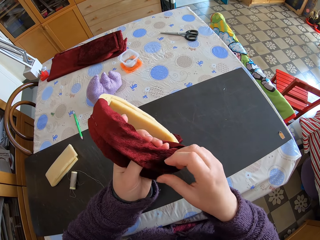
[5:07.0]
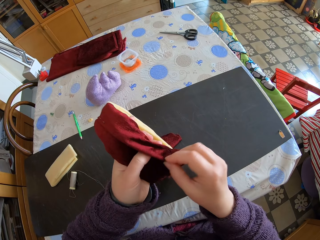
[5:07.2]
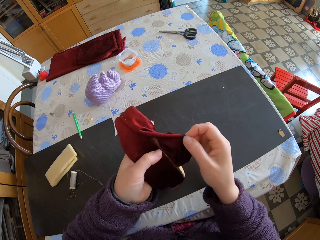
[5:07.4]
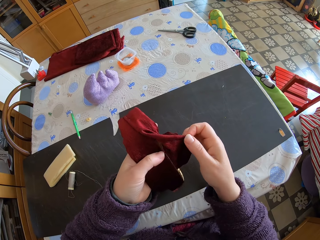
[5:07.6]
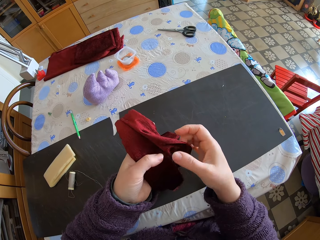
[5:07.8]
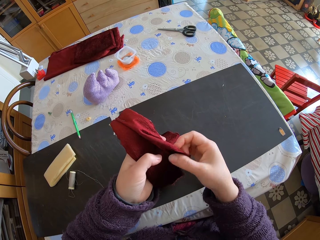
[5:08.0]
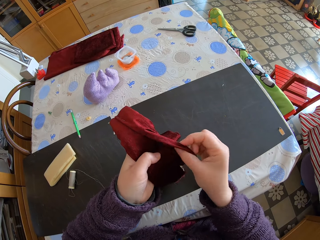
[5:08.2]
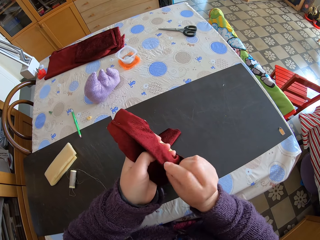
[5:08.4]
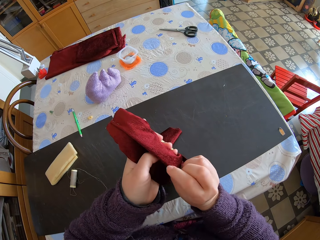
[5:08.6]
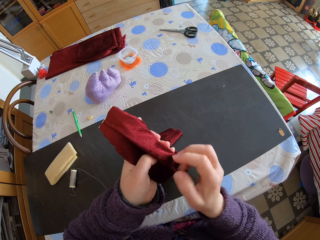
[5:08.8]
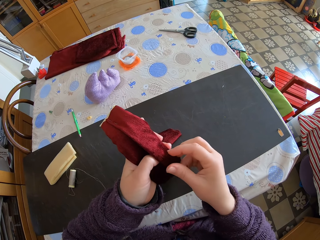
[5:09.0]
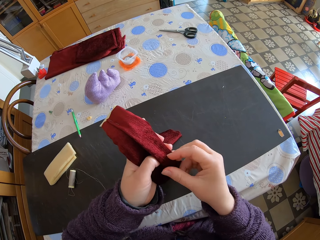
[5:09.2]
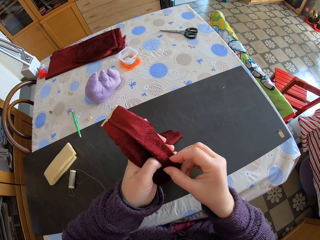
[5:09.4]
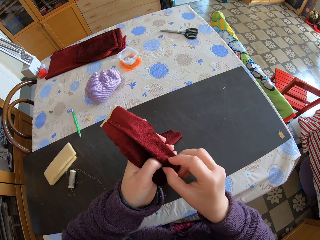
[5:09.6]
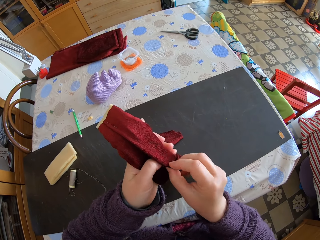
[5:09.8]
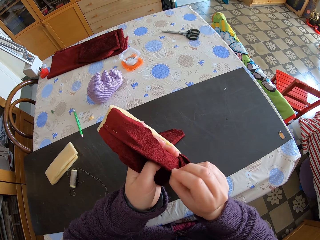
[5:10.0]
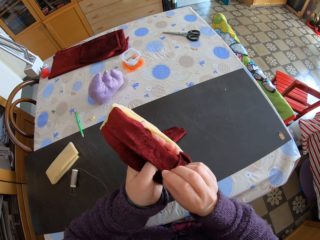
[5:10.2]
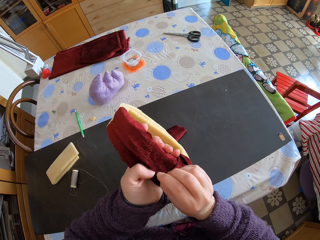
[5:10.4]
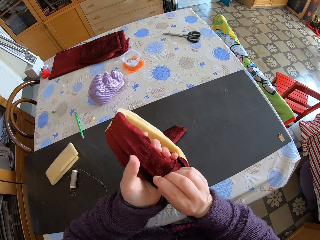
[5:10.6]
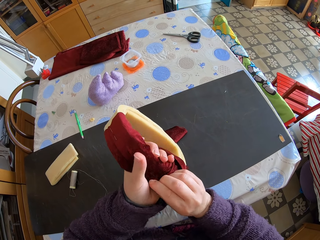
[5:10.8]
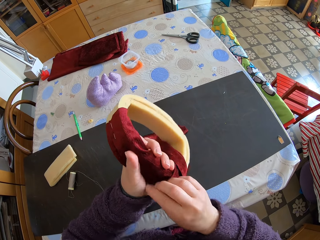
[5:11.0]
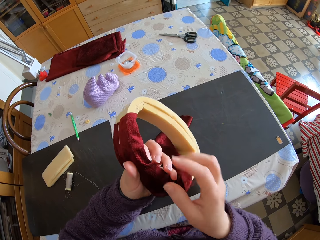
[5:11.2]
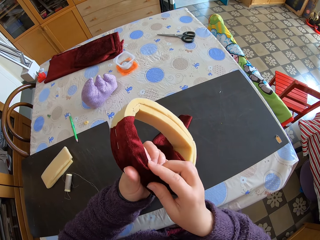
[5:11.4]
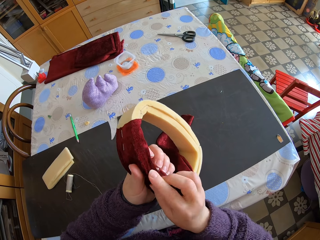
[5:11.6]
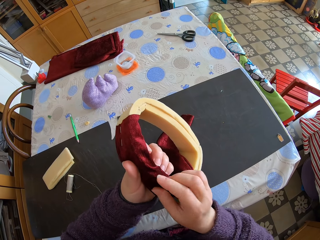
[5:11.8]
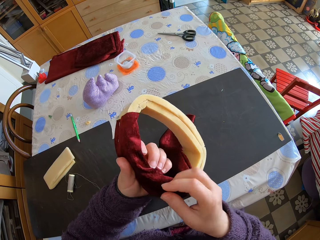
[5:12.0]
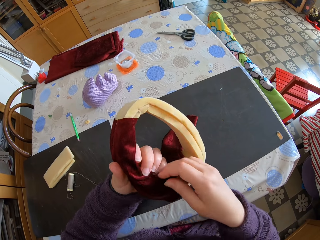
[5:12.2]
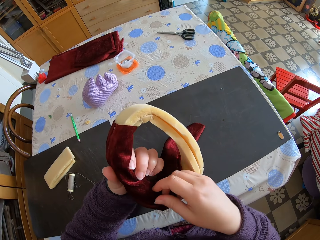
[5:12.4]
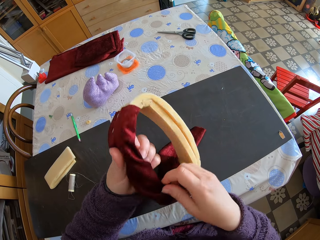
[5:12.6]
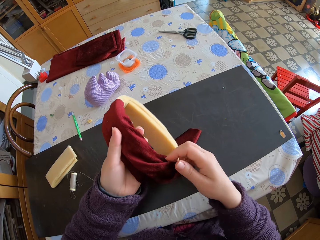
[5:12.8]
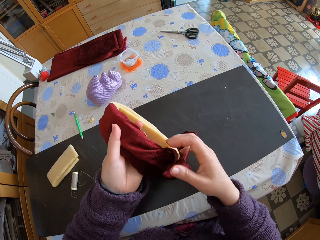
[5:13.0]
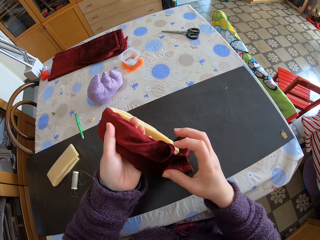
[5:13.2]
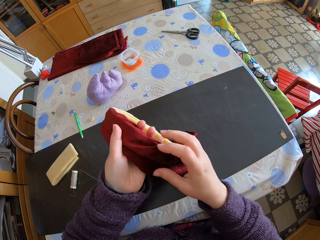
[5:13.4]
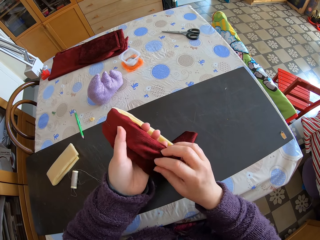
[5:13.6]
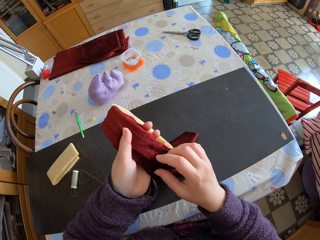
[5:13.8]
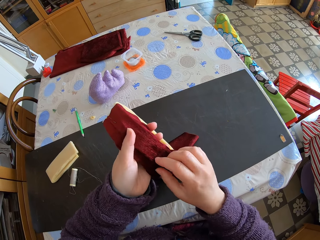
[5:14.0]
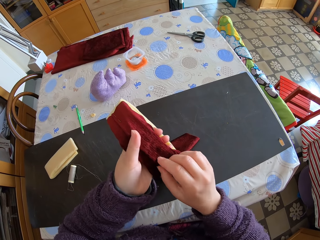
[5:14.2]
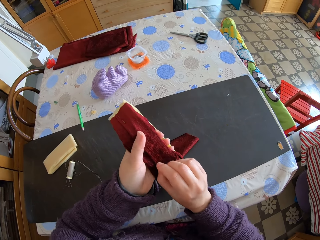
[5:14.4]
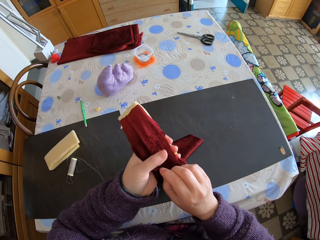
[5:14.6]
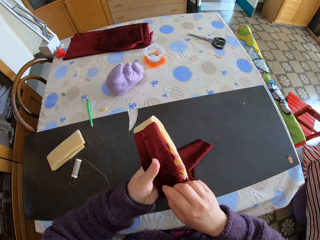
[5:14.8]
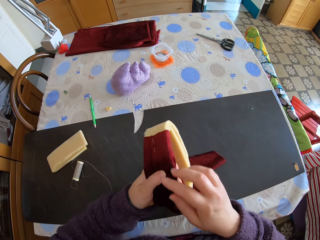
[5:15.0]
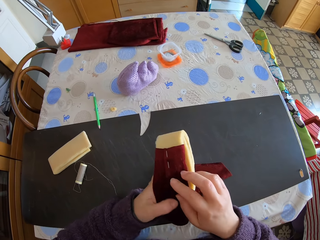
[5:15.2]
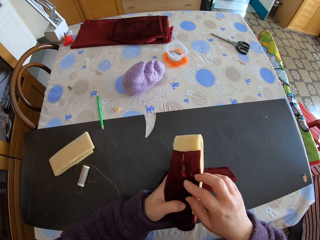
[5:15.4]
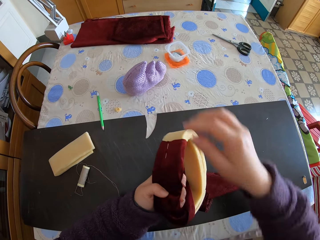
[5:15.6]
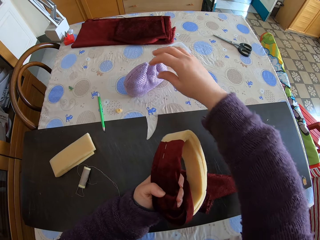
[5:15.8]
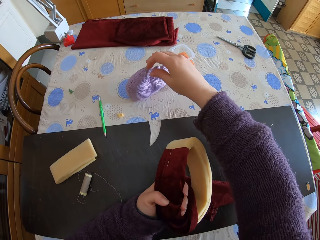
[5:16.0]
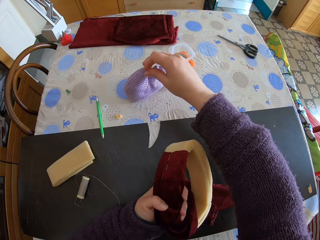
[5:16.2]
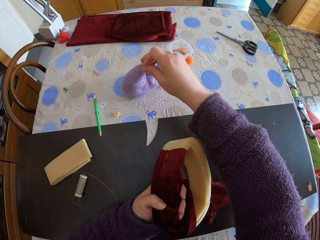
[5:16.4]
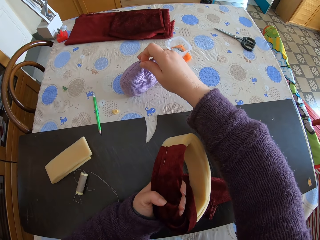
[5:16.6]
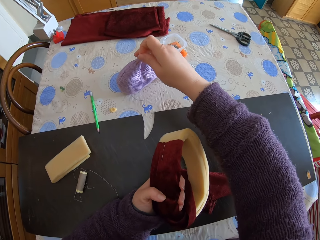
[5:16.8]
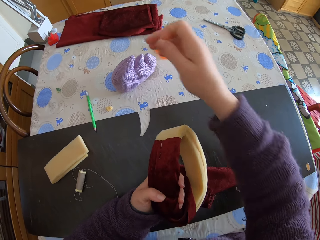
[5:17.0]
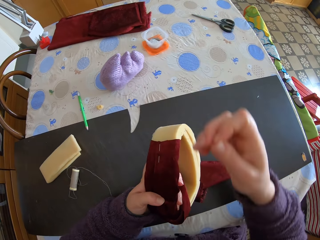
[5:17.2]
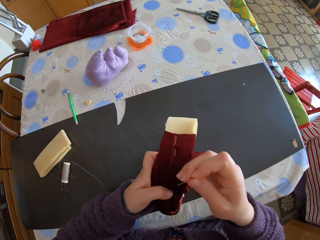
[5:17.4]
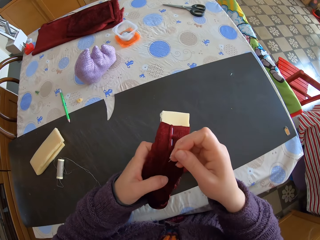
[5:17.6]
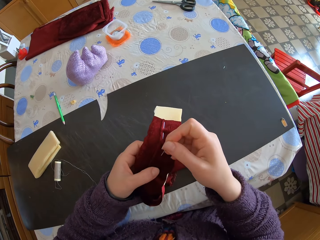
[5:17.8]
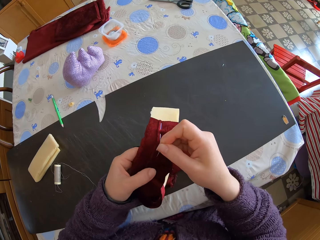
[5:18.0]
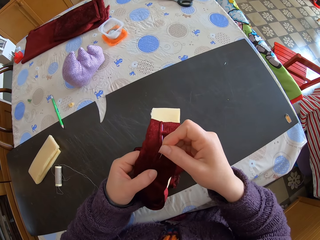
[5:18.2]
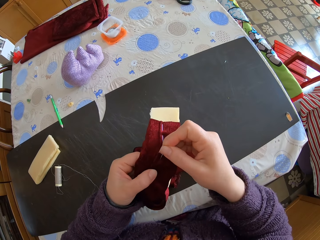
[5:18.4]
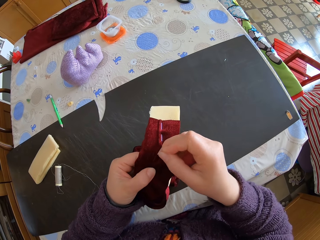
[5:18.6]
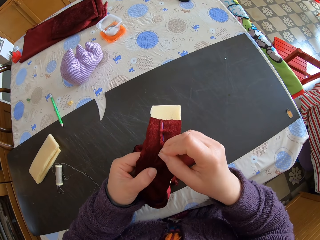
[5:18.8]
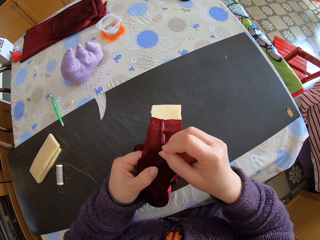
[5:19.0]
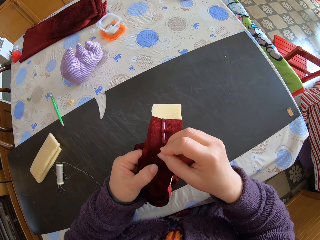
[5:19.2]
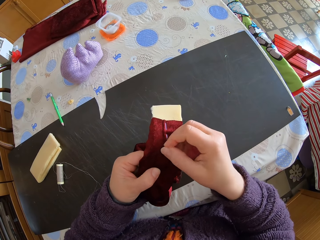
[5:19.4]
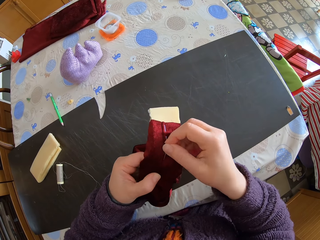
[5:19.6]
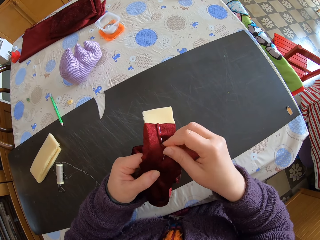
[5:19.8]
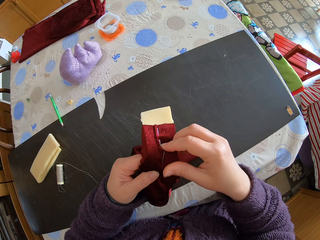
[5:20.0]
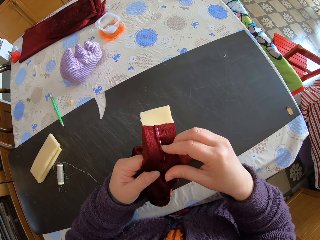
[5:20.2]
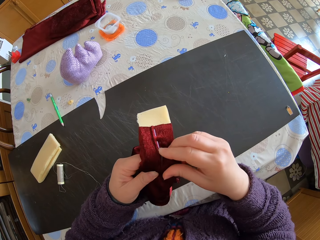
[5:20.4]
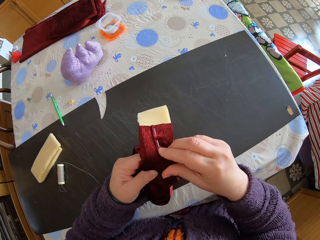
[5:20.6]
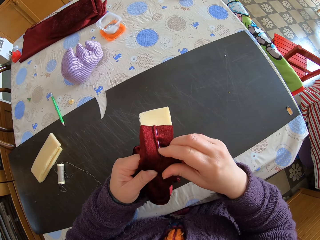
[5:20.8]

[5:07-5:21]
The camera wearer folds a section of the piece of cloth. They pick up a pin from a cloth on the table. They inject the pin into the mattress. They join the foam and the piece of cloth with the pin.

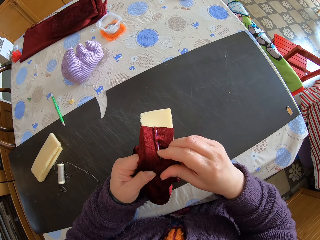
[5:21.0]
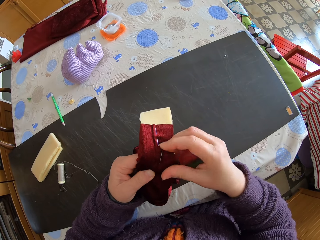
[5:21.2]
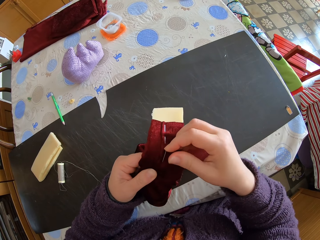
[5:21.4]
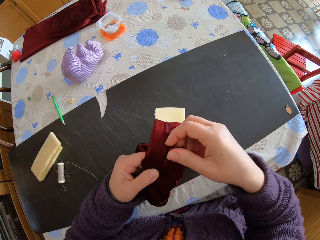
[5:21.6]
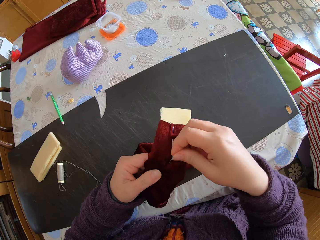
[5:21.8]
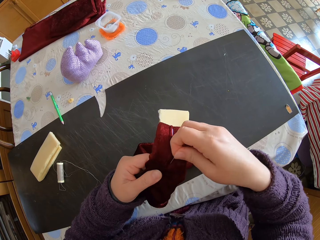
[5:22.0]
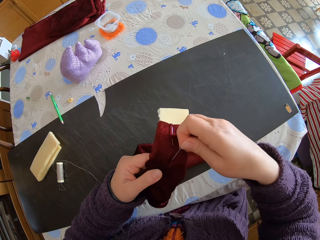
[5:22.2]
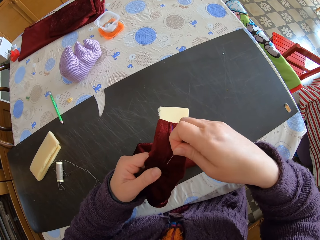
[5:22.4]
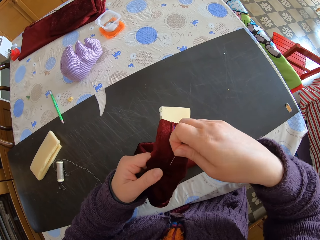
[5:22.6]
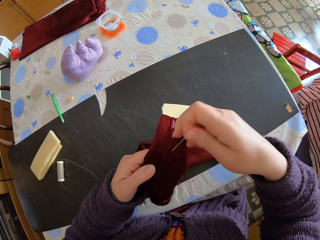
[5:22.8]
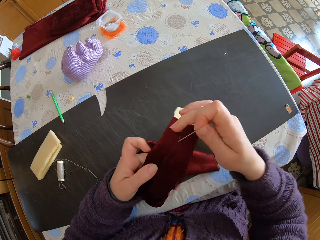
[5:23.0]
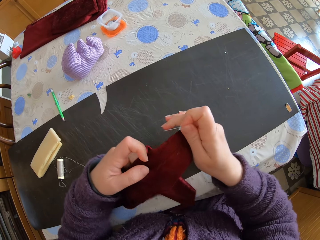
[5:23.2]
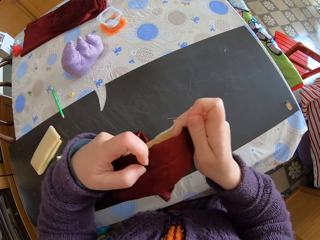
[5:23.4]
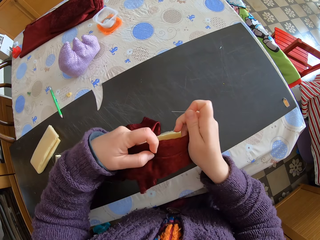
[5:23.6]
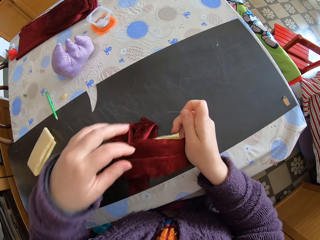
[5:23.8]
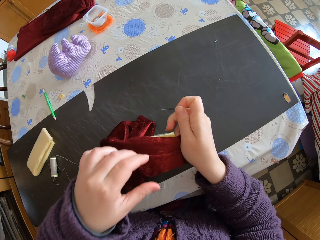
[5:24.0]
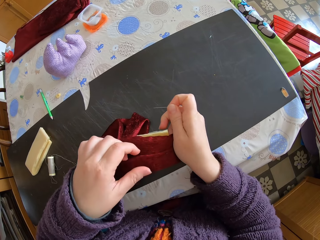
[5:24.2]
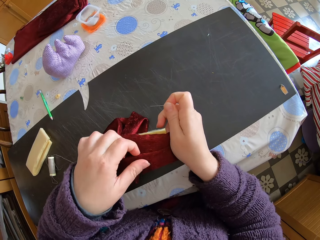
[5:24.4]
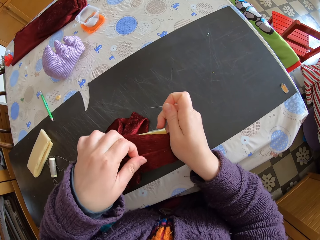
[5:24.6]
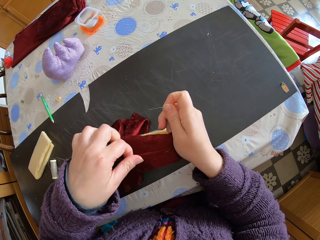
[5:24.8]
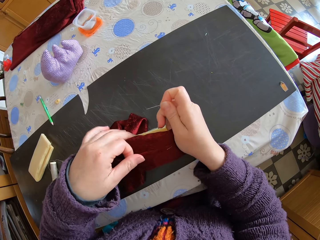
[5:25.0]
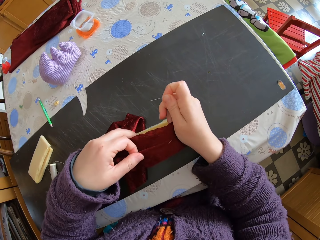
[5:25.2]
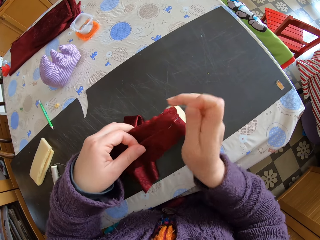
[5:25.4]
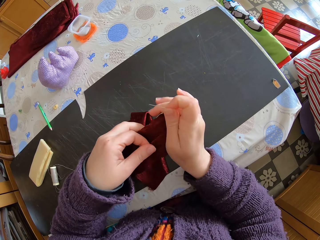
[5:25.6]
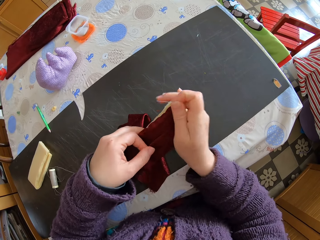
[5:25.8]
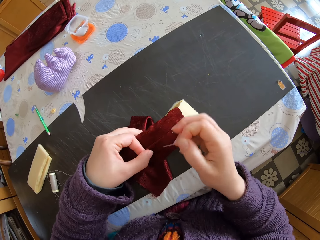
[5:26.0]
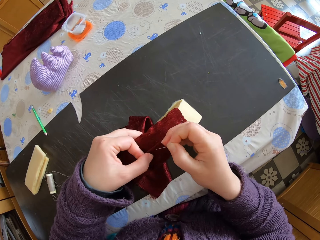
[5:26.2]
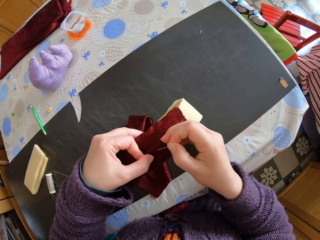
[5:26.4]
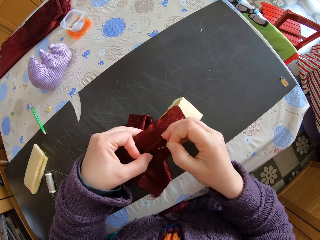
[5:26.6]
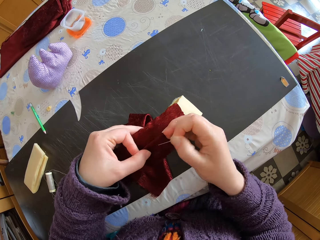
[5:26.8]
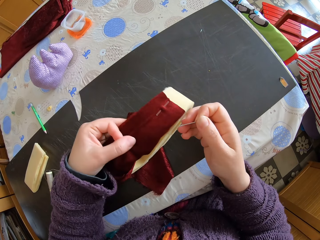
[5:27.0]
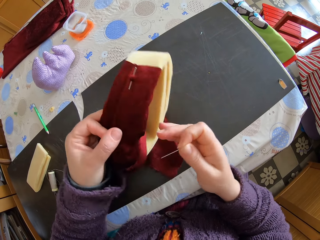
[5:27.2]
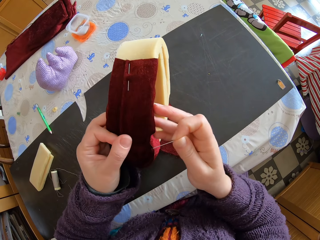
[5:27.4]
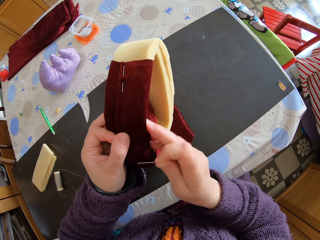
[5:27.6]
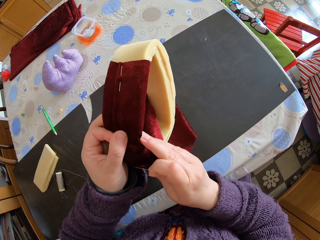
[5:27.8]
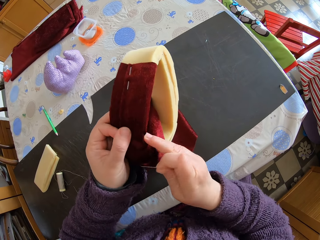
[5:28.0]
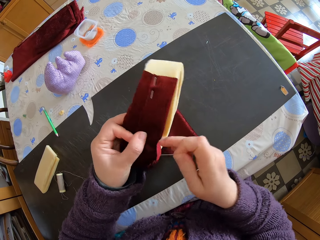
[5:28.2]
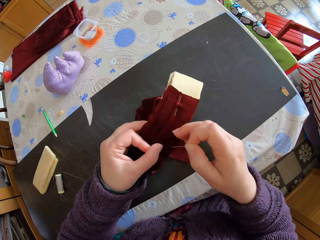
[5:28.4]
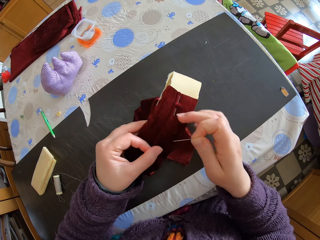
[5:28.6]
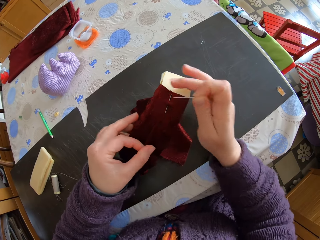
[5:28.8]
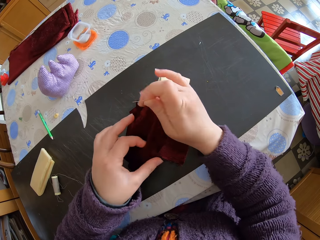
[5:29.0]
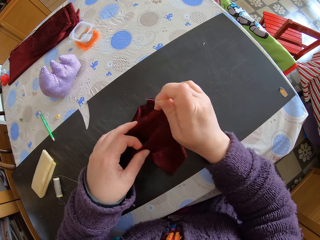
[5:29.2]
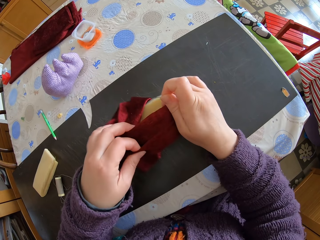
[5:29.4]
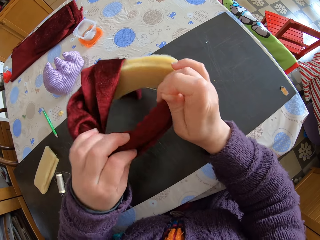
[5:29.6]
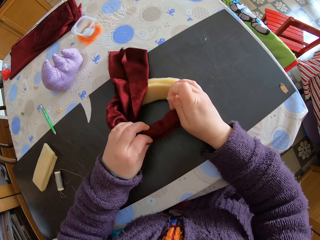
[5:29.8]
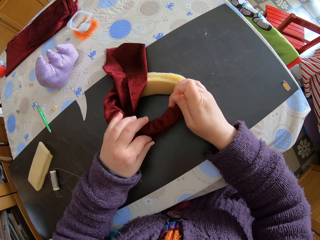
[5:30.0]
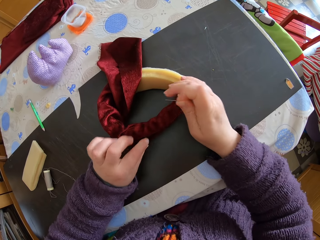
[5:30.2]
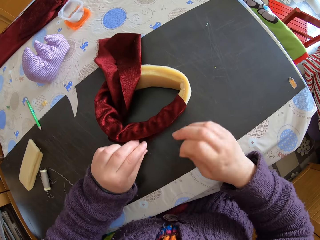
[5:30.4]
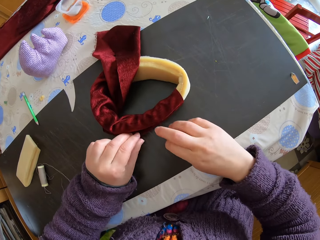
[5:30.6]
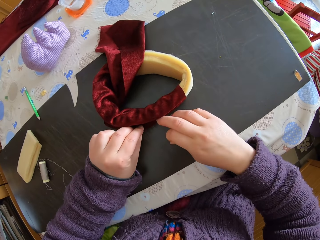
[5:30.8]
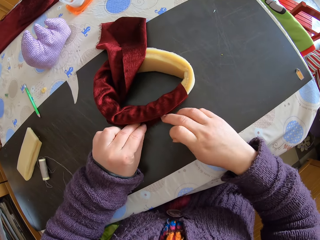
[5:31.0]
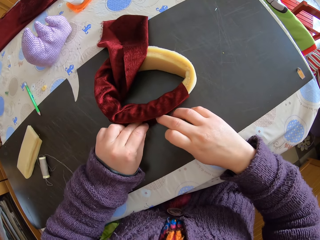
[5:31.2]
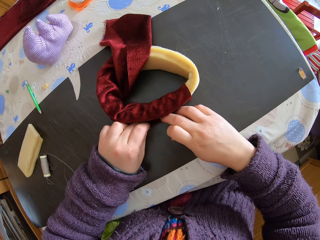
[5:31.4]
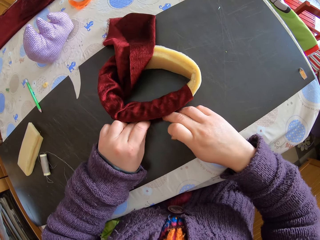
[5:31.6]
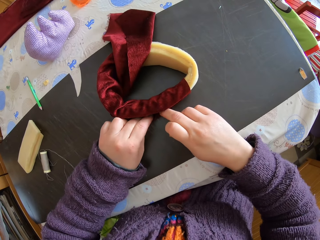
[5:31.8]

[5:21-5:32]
The camera wearer removes the pin. They adjust the foam and the piece of cloth. They pull the cloth to fit well. They inject the pin into the mattress and remove the pin from the mattress. They fit the piece of cloth on a mattress piece. They place the mattress covering on the table. They fit the piece of cloth on the mattress piece.
